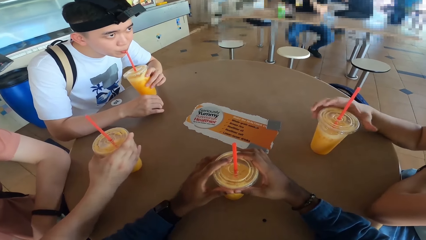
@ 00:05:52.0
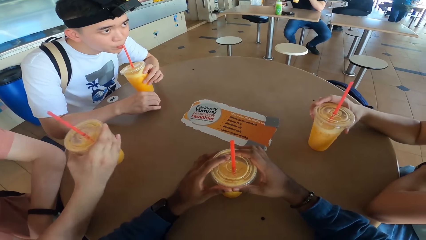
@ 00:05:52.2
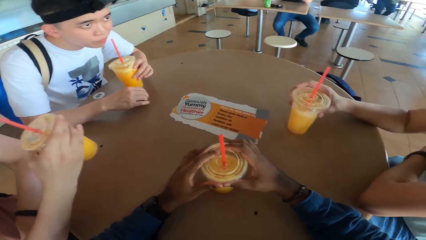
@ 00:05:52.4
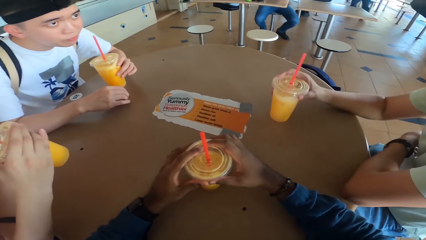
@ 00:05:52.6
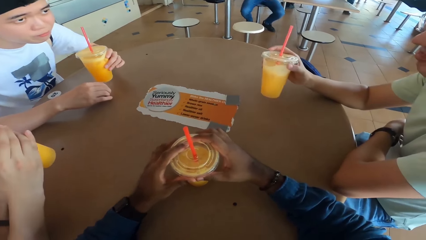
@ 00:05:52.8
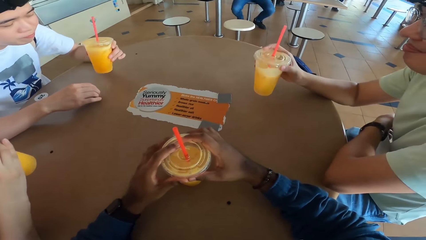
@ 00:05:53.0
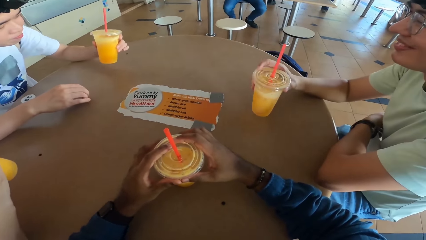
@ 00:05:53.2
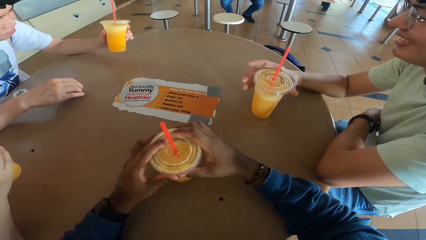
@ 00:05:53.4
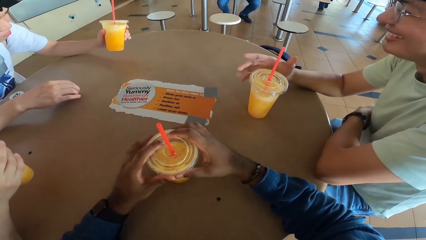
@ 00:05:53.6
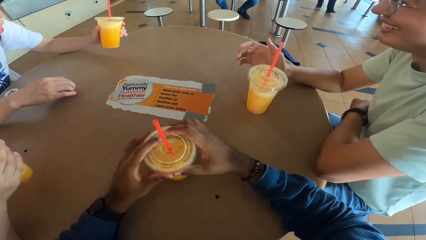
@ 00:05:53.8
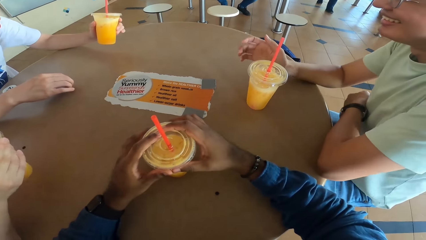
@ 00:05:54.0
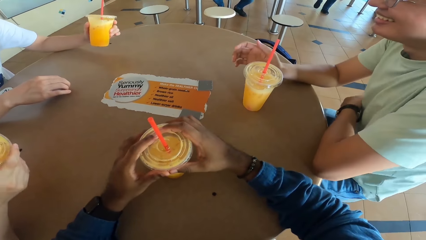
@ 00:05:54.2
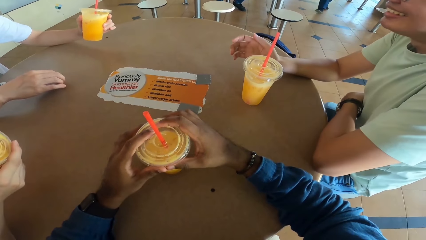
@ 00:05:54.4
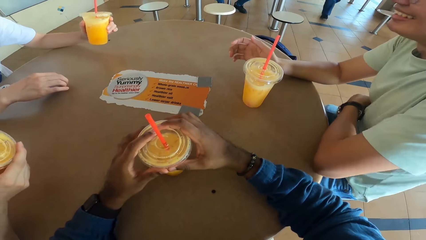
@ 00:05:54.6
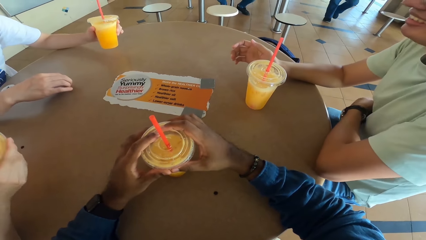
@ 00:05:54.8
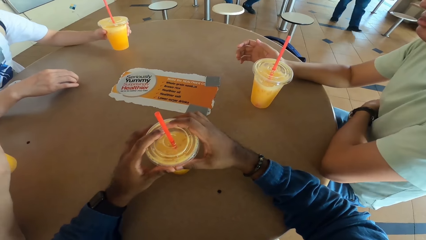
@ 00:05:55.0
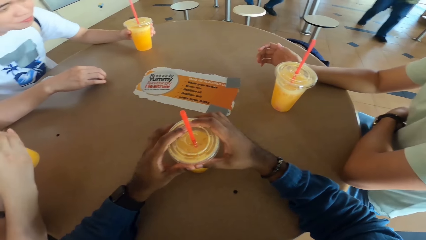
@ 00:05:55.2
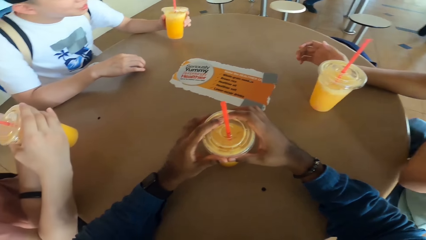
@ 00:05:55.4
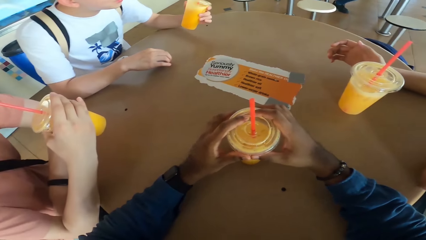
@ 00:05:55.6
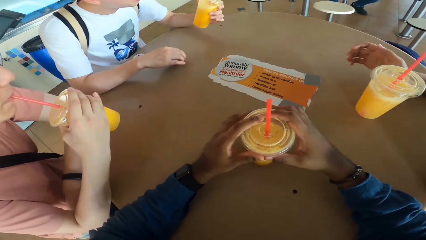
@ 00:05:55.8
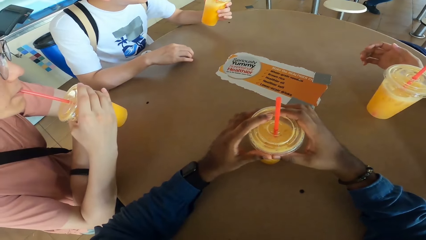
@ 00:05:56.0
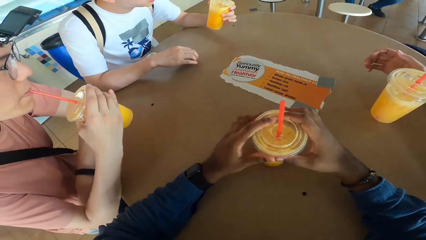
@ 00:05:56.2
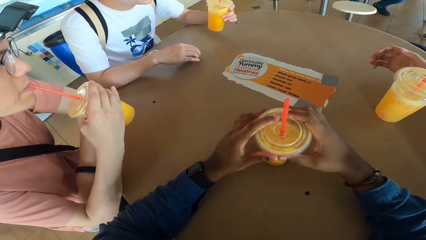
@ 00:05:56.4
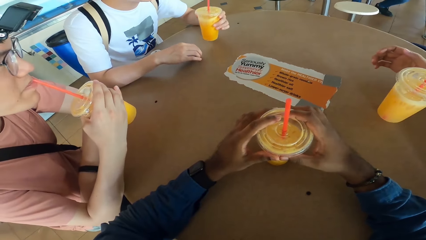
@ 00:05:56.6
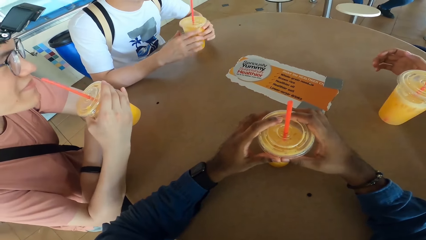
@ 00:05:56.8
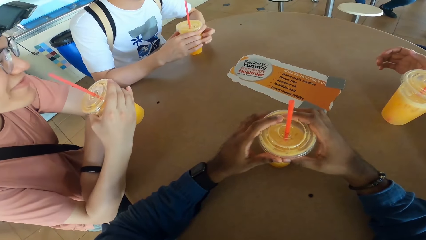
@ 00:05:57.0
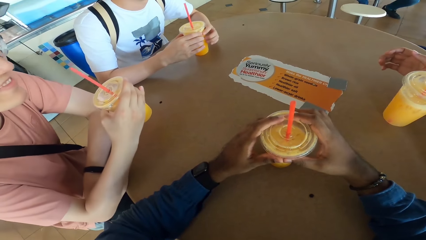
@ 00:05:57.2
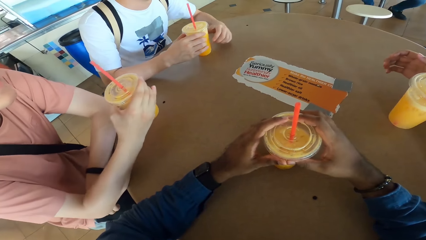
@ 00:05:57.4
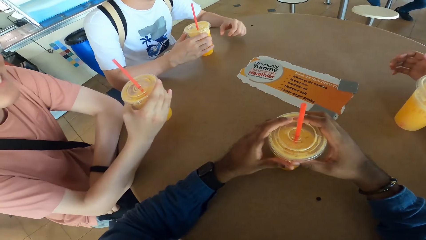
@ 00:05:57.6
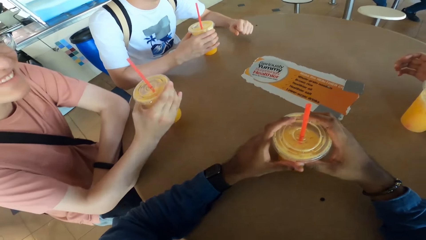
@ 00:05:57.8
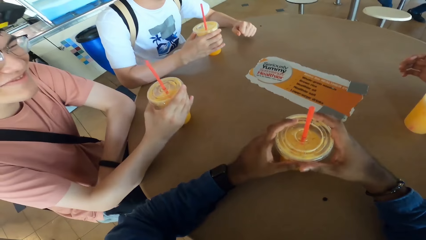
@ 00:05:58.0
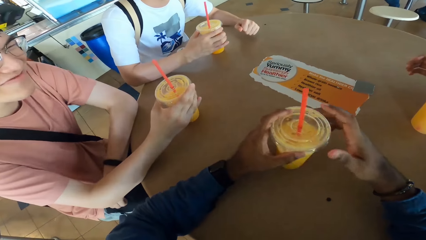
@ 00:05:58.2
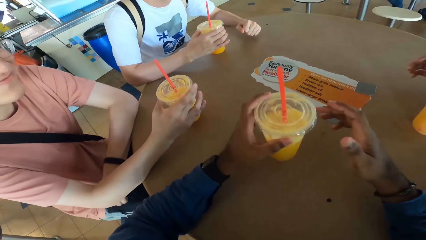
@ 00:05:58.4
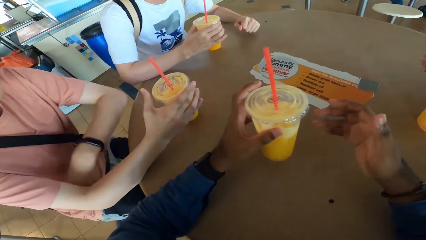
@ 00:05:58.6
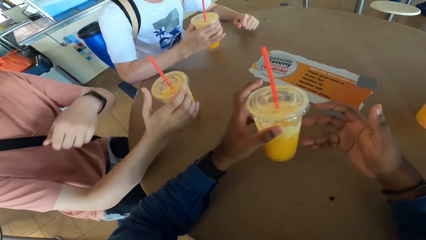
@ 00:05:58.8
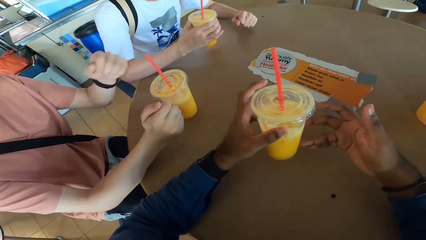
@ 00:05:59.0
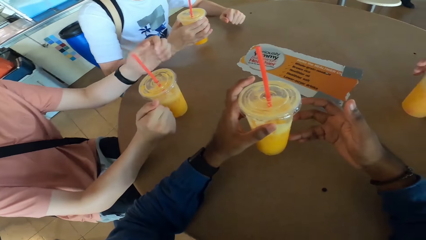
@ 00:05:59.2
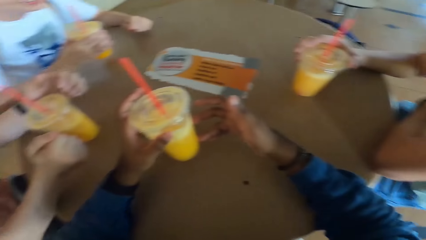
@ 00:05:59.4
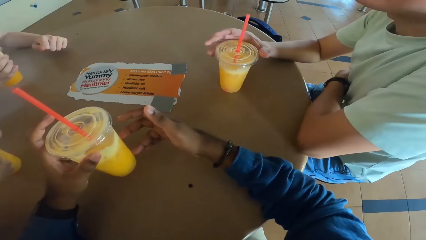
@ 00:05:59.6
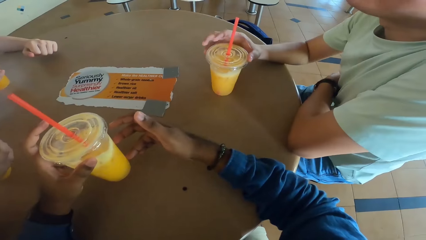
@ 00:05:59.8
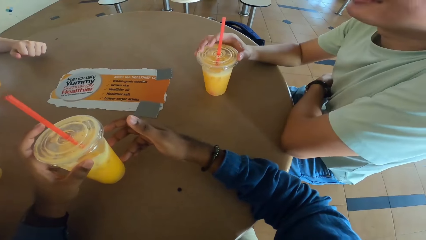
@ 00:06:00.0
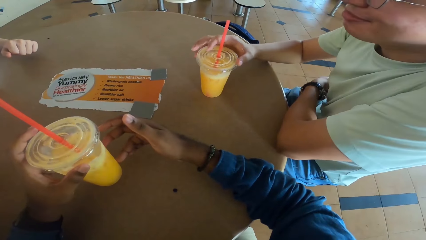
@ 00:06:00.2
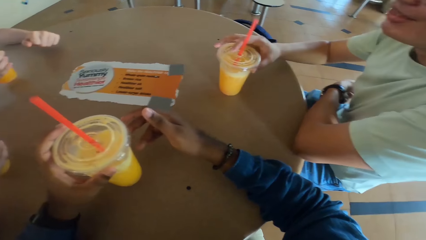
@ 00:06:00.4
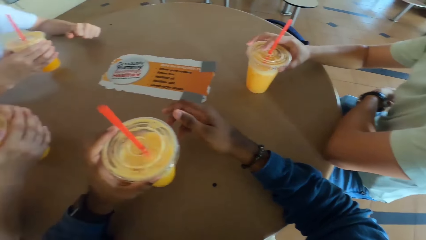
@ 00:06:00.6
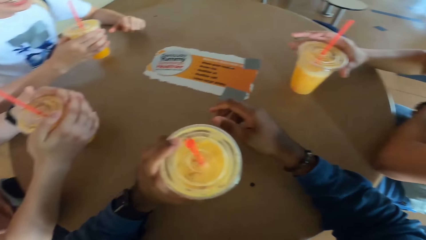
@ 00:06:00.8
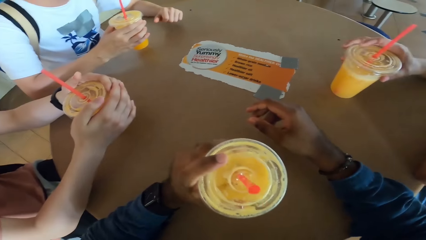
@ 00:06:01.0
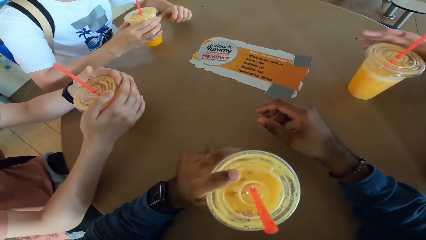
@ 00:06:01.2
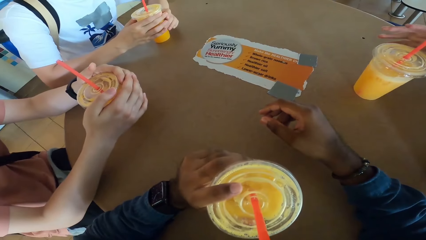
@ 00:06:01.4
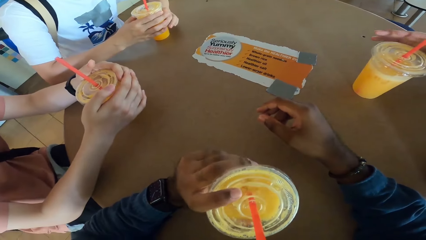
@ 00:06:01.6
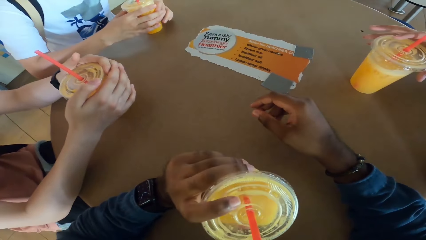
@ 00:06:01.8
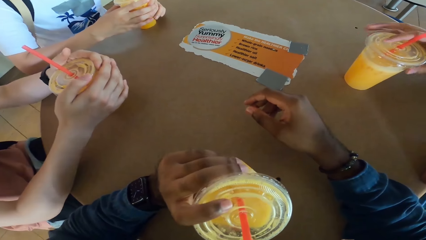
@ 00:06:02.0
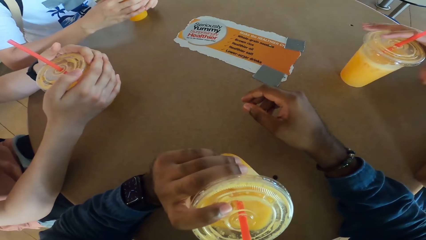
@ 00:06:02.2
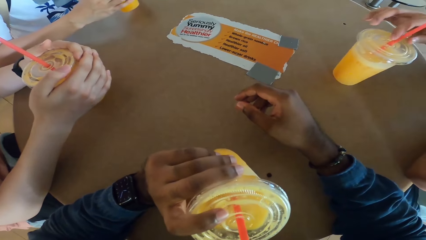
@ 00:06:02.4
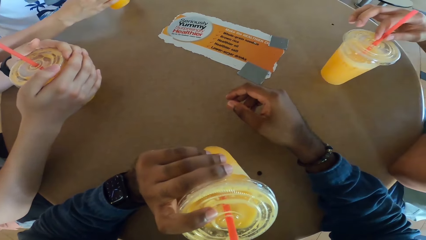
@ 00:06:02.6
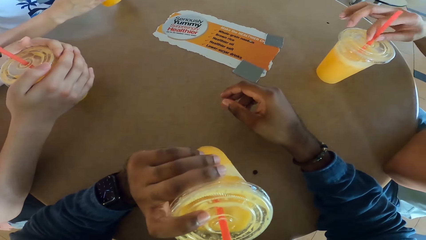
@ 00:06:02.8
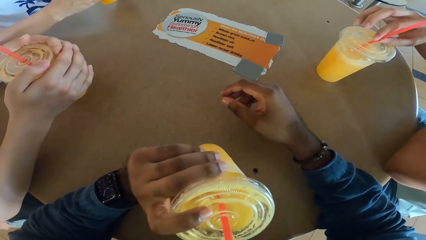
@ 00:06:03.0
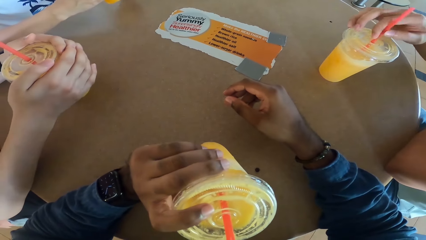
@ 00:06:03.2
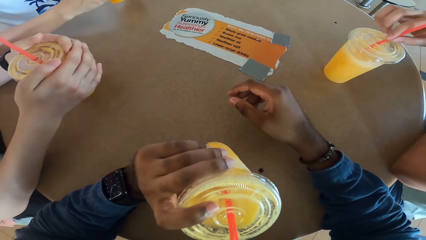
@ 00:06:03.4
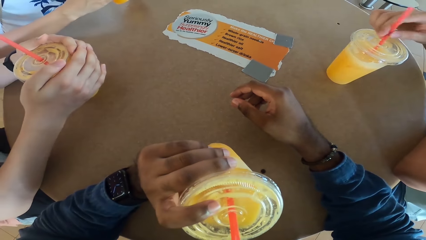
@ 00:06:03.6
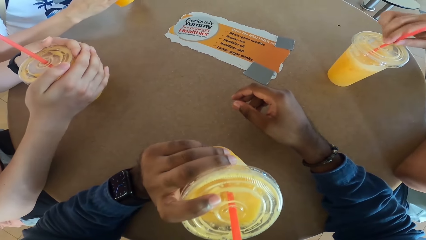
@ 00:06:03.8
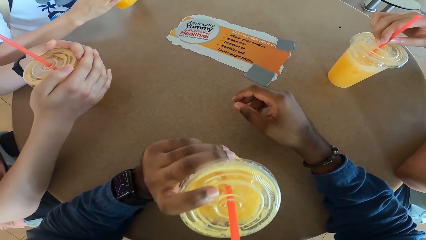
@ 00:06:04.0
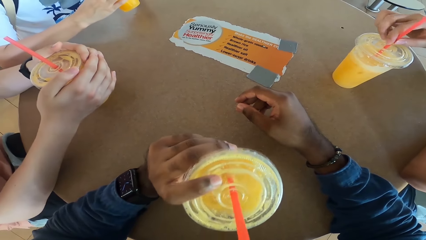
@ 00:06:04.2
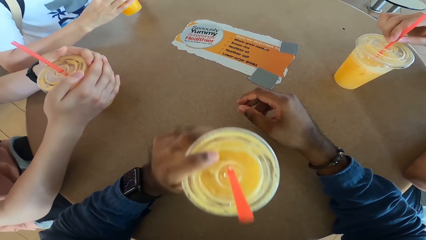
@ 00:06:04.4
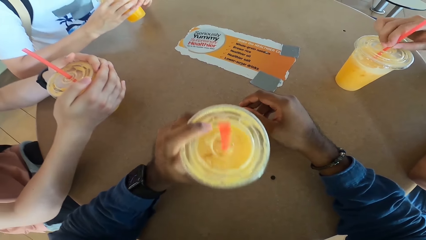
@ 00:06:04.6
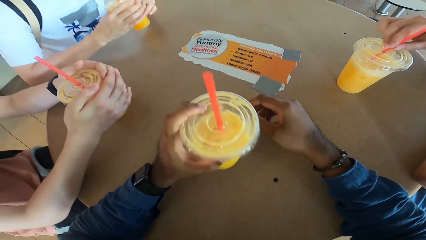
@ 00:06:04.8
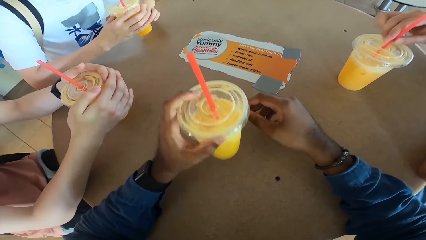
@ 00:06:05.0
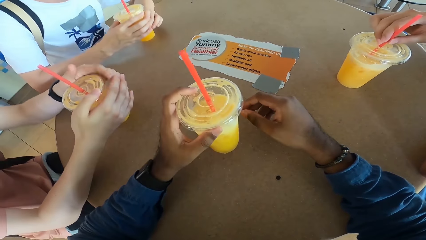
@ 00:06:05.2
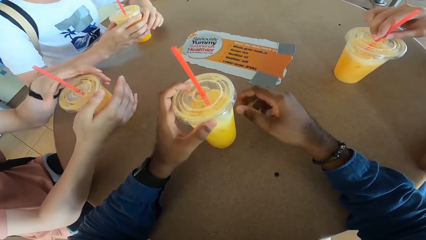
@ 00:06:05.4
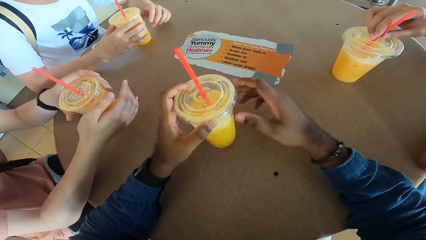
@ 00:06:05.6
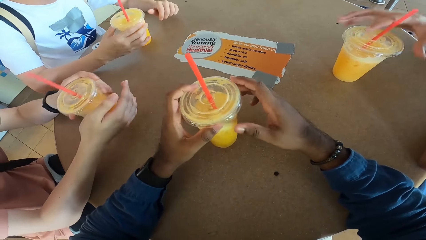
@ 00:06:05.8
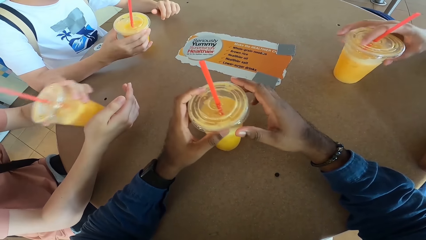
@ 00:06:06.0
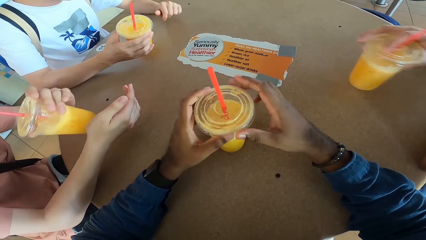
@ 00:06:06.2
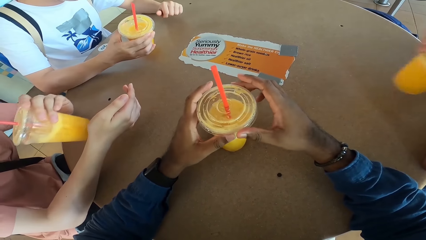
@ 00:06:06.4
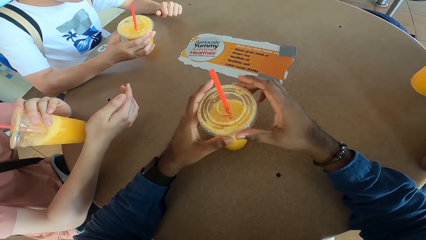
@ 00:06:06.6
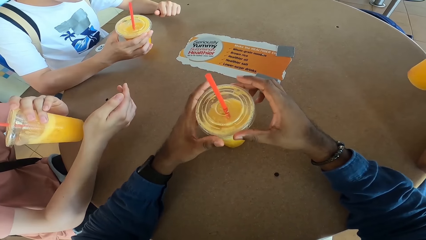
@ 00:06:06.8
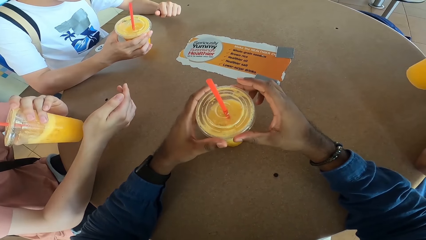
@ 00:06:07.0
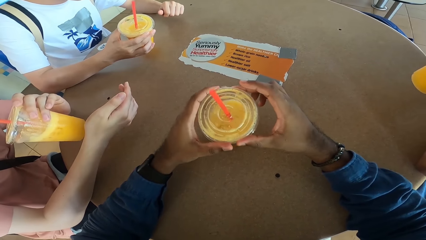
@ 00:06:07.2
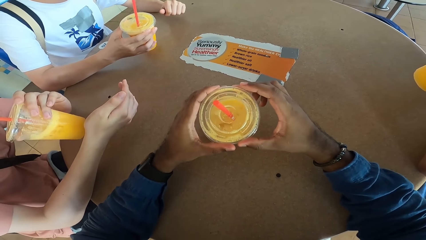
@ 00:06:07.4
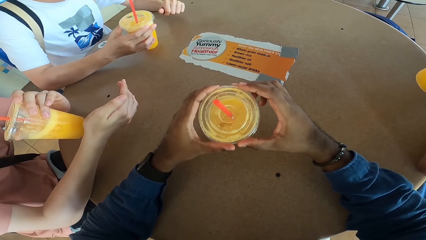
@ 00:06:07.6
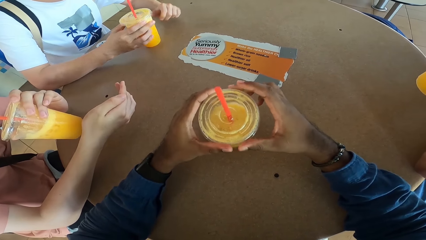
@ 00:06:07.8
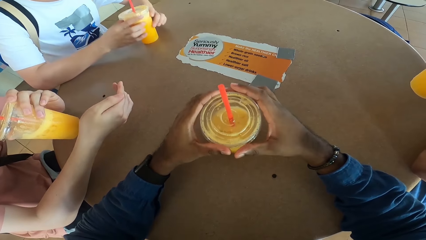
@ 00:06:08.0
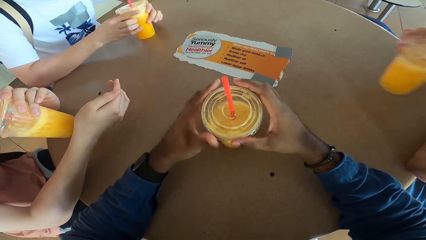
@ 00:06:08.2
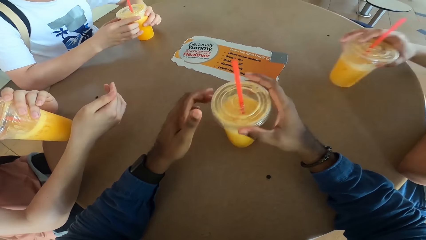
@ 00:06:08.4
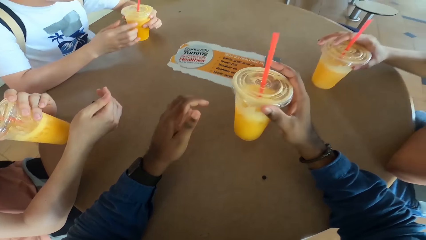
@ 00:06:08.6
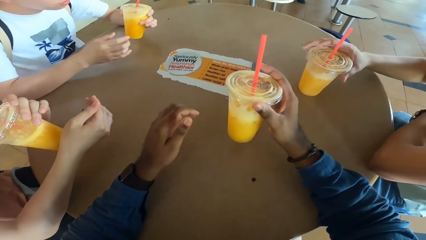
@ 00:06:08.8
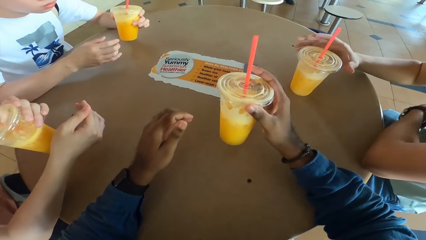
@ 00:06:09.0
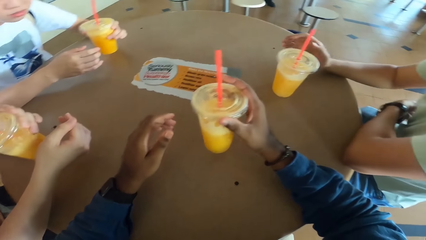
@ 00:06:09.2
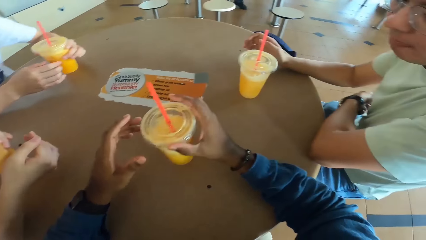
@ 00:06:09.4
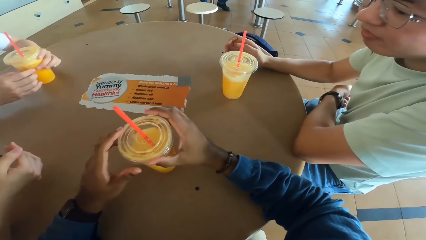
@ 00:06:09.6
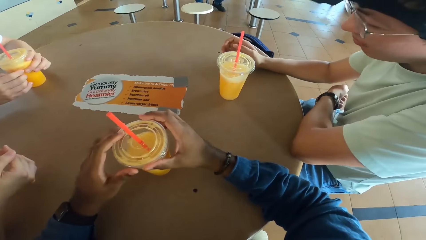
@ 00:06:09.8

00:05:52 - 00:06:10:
A man takes a drink. Another man takes a drink. The first man holds the drink. The other man puts the drink on a table. The camera wearer takes a drink. They put the drink on the table. The other man takes a drink.
